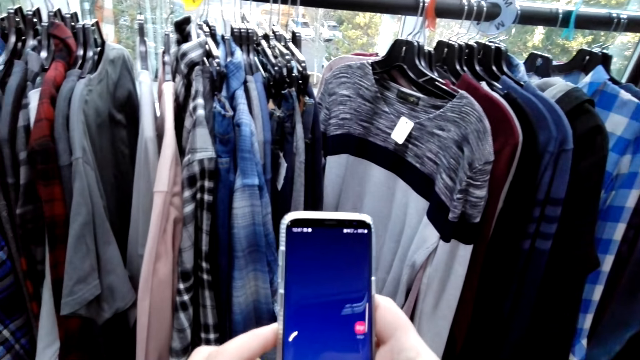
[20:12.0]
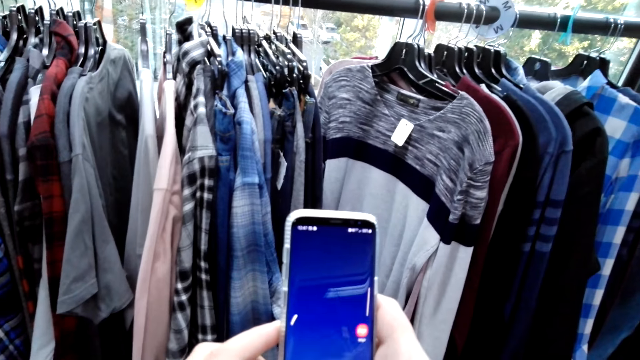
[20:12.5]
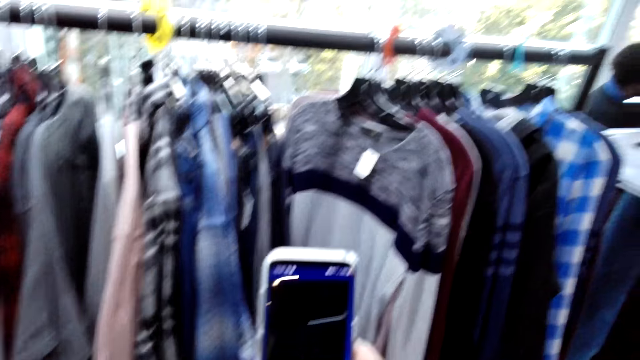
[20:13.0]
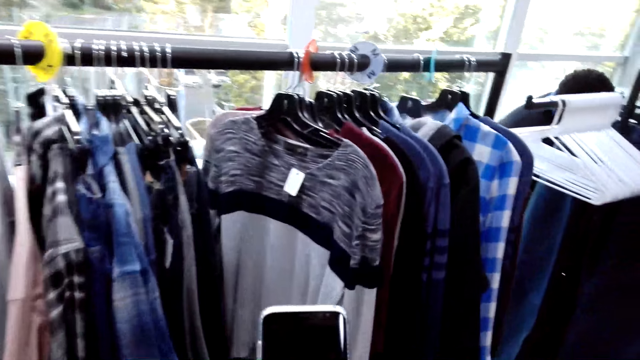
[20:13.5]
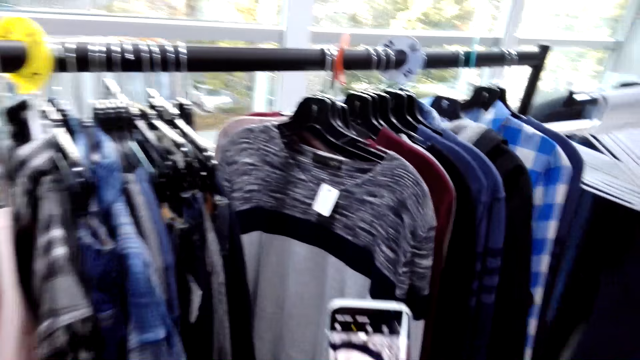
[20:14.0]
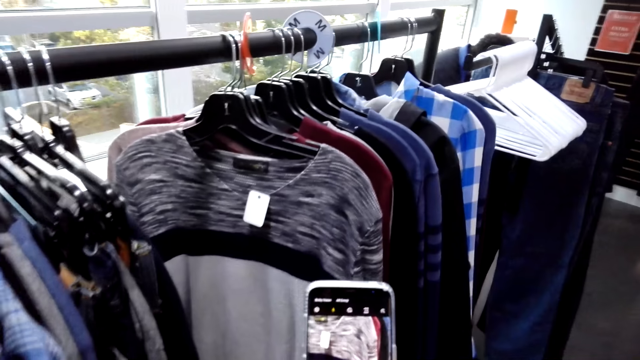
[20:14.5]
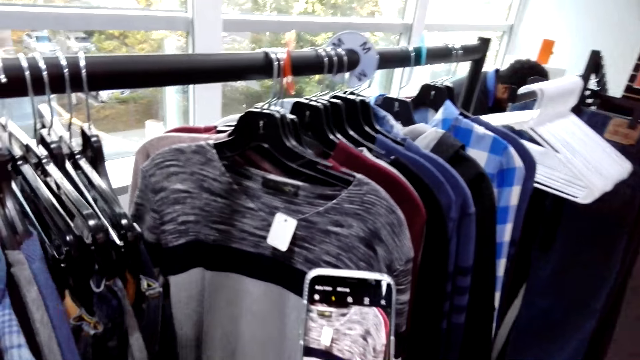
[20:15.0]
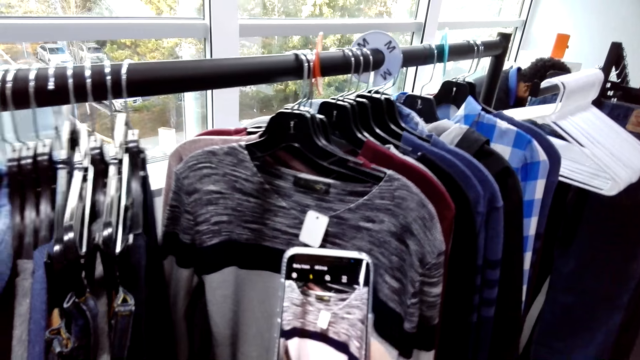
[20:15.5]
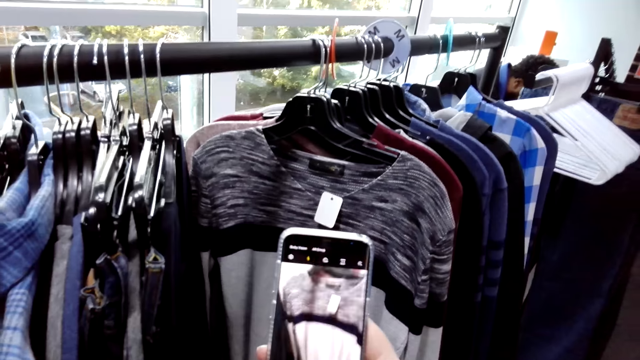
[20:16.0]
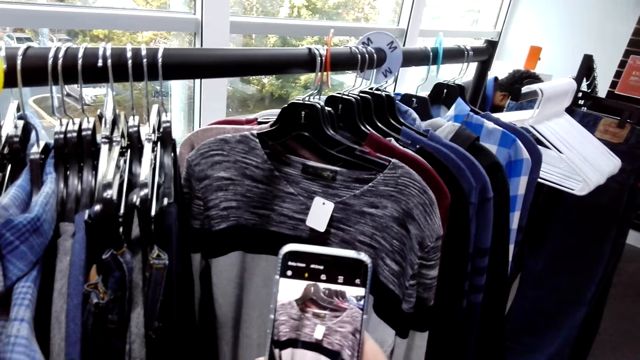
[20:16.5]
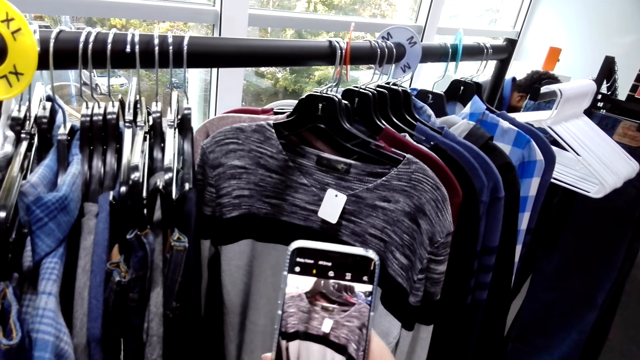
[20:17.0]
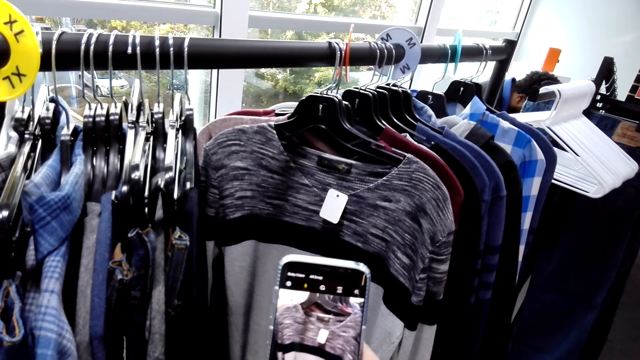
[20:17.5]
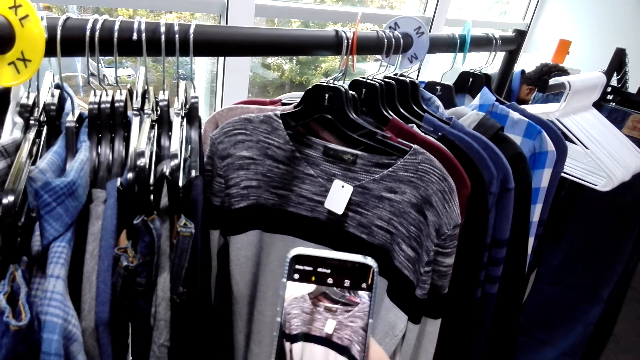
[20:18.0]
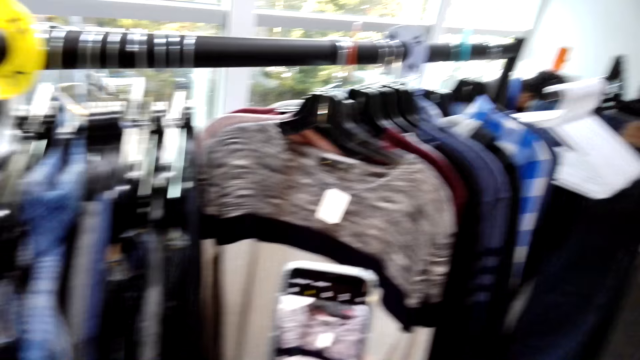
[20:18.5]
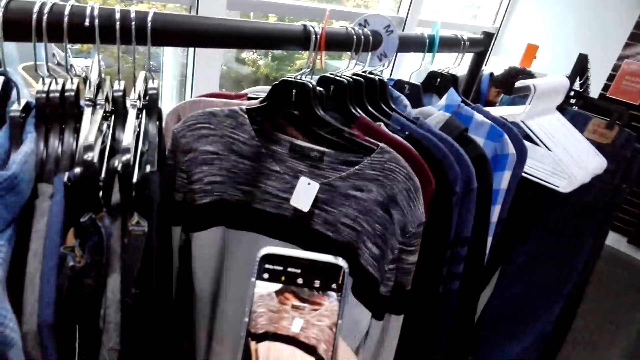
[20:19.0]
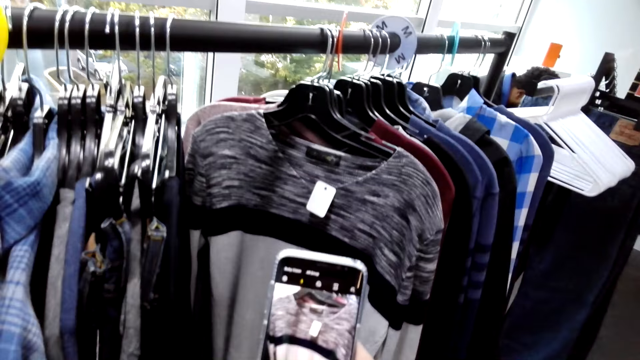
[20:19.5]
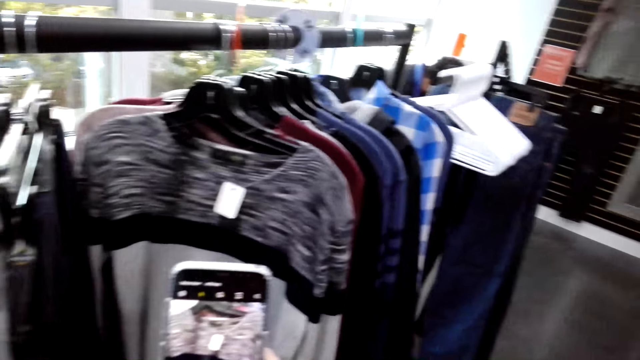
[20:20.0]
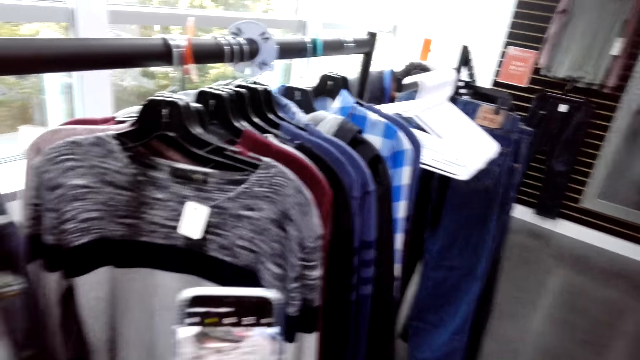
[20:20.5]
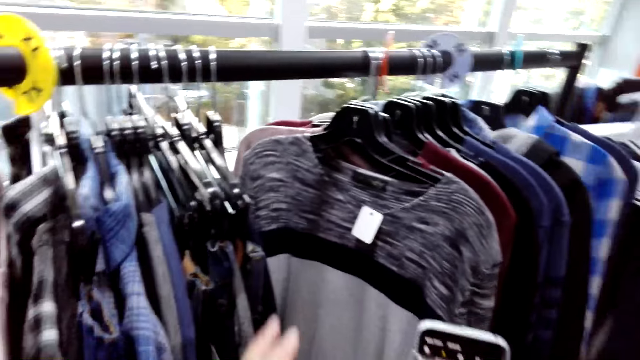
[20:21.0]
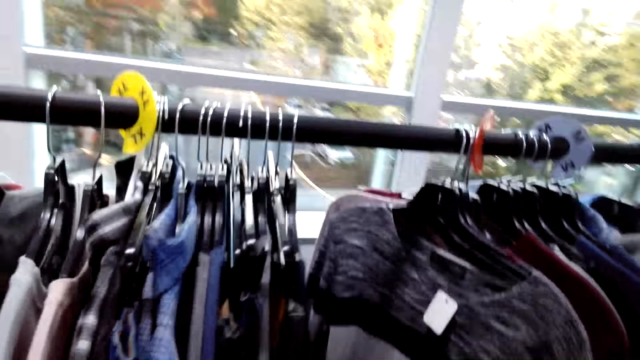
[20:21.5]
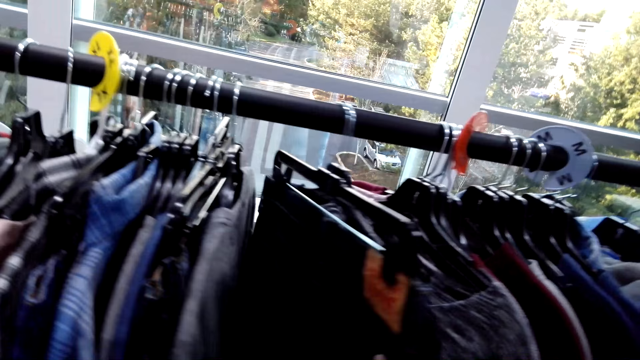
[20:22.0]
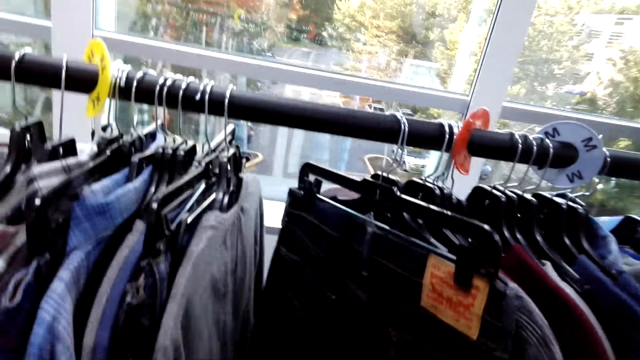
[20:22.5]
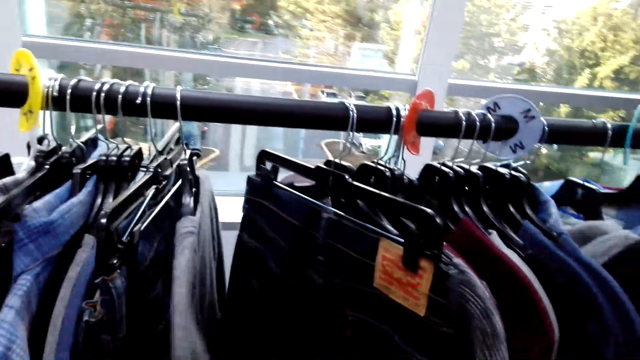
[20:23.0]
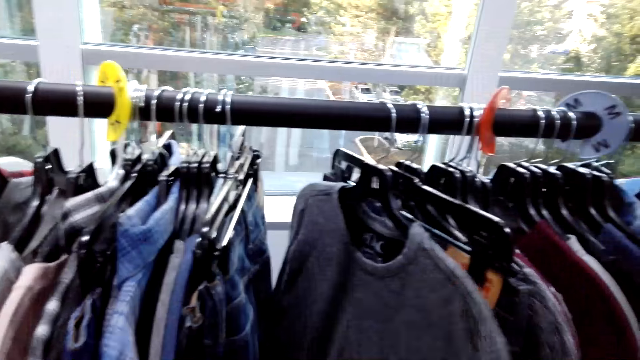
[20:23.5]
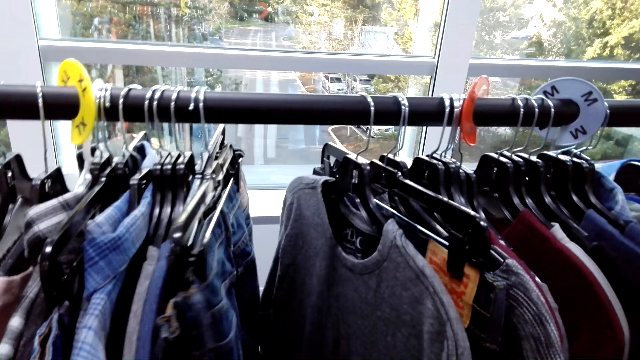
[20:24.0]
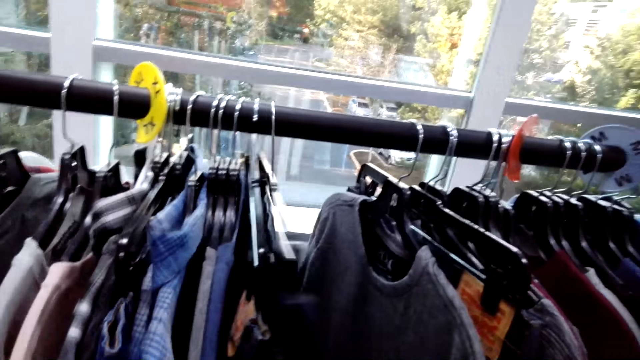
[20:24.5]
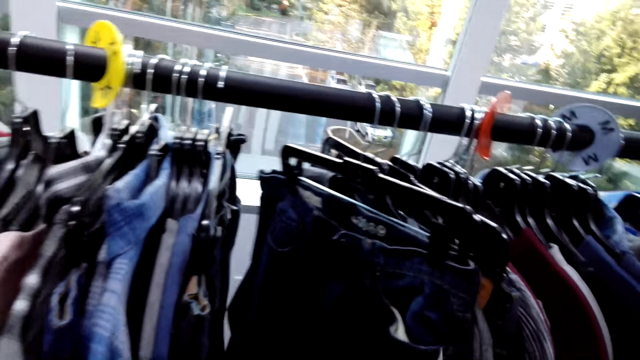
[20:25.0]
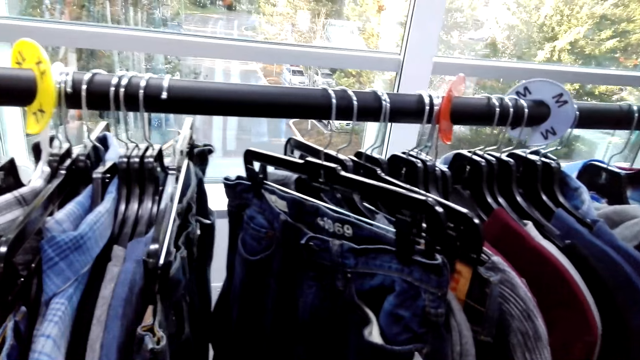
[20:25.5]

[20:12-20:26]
The camera wearer scrolls through the phone. They take a picture. They check clothes on the rack. They hold pants.

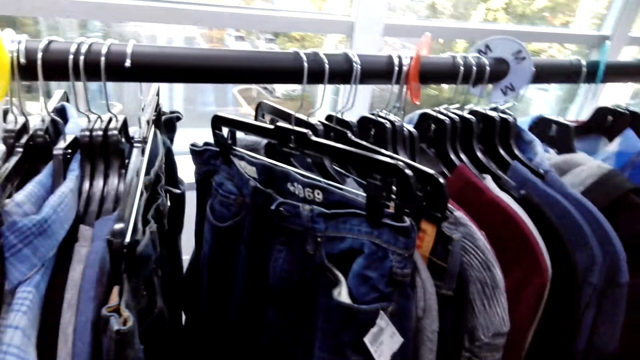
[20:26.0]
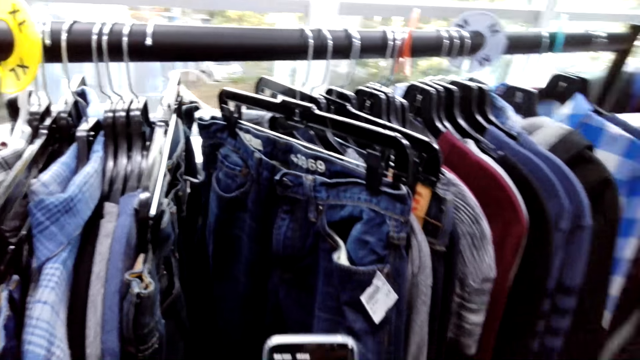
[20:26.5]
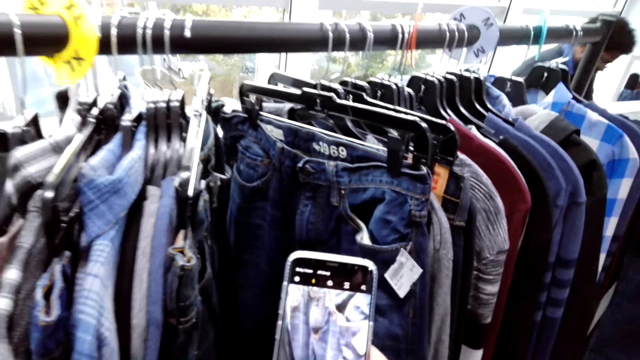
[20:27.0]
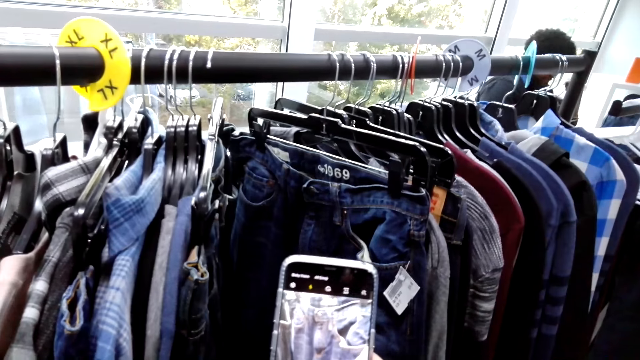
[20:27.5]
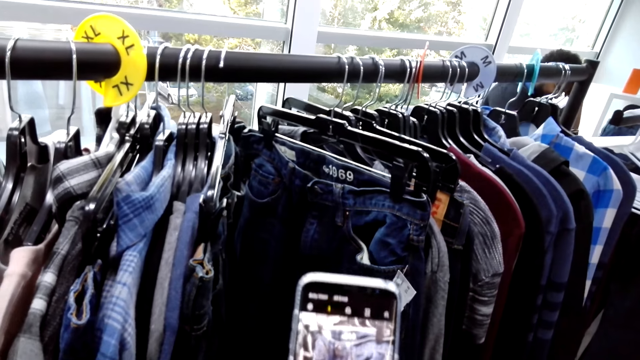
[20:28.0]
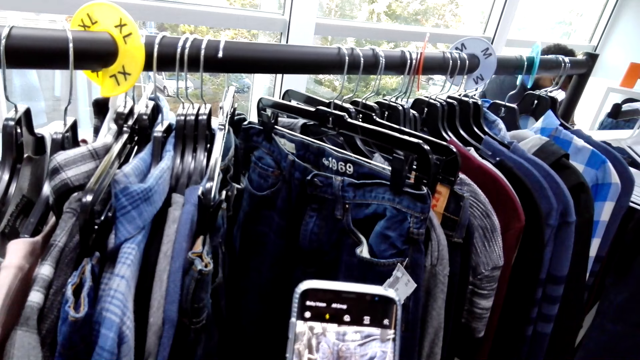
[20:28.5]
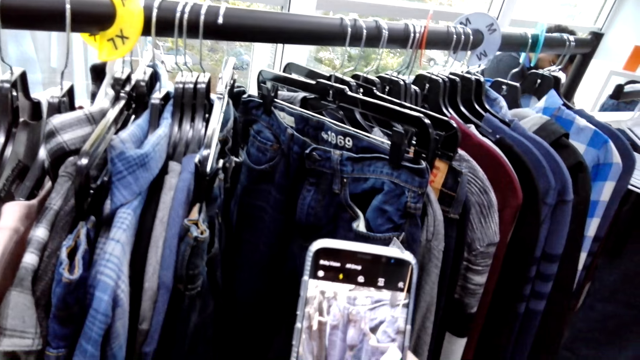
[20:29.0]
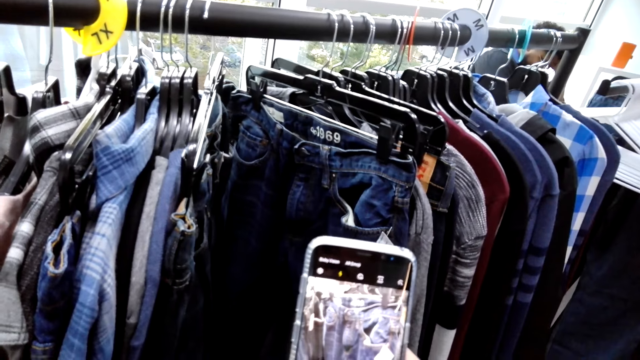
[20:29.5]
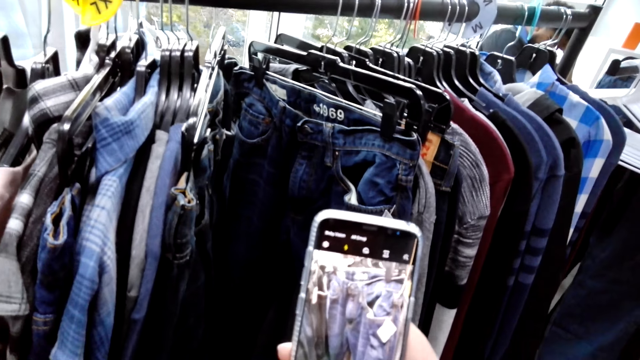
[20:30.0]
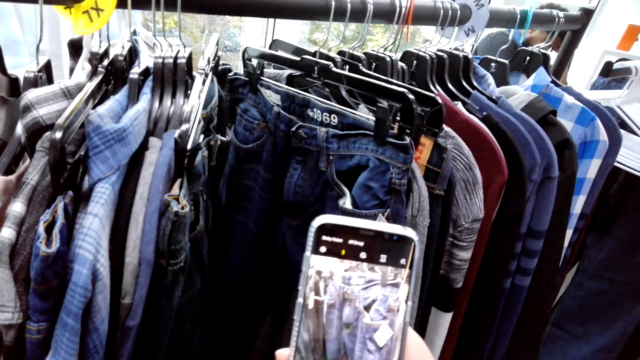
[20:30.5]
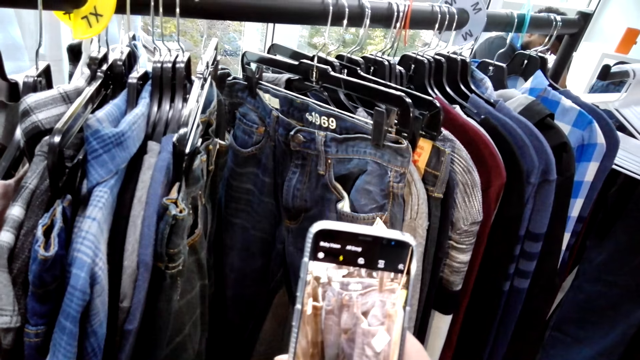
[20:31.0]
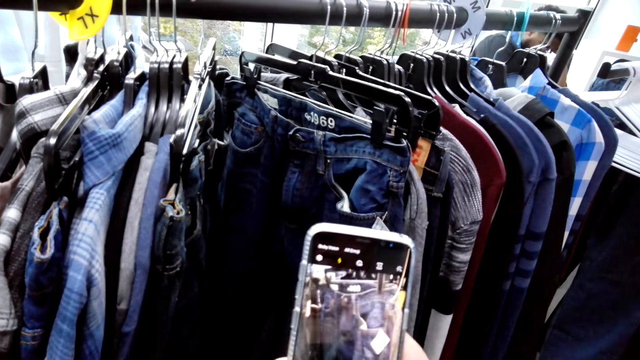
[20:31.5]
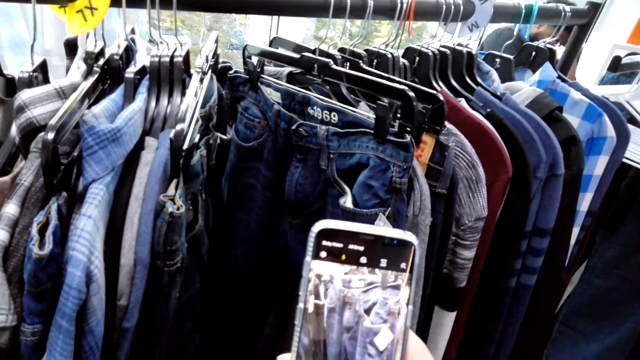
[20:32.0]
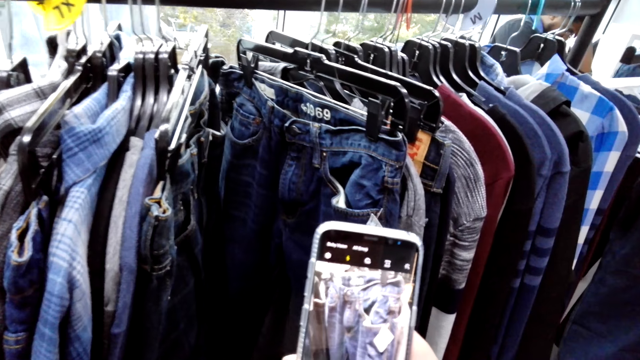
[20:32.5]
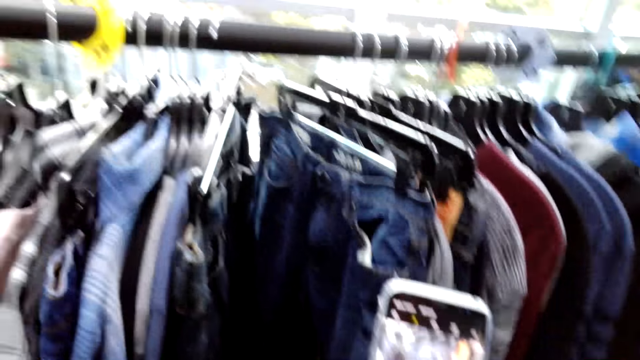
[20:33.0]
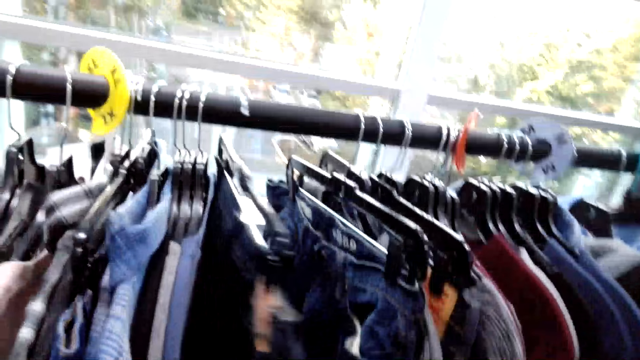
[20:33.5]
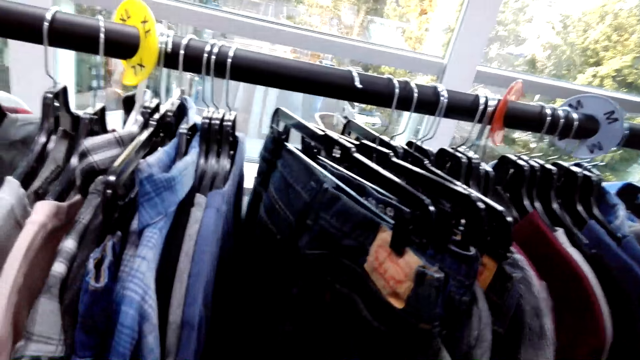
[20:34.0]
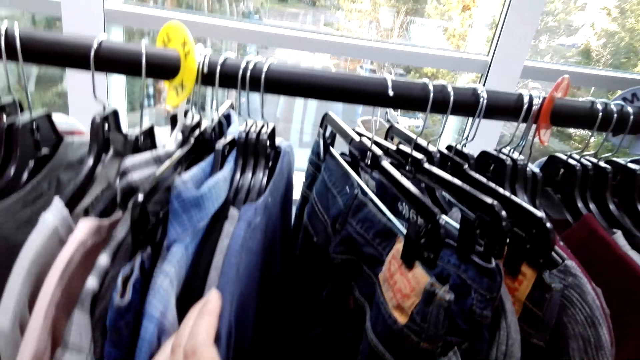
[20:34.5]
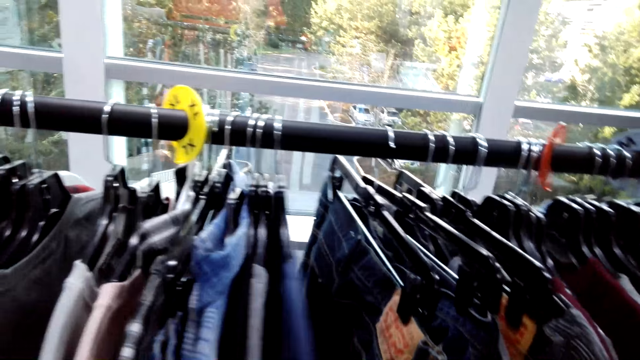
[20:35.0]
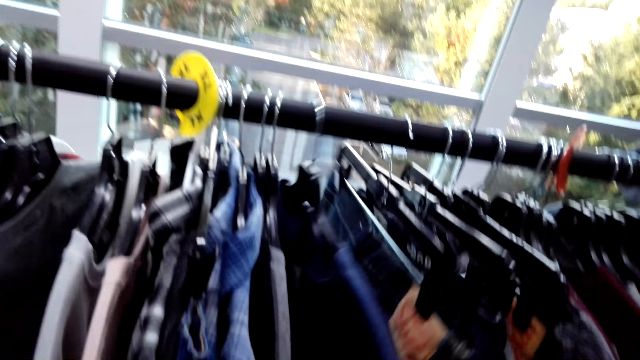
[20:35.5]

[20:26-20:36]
The camera wearer browses his phone. He takes a picture. He checks clothes on the rack.
